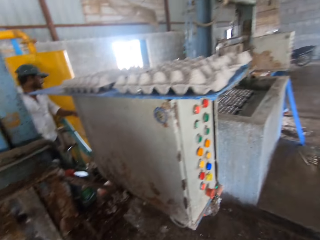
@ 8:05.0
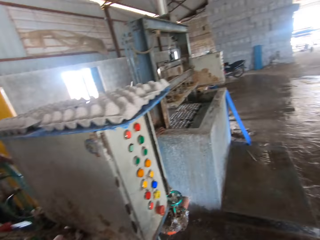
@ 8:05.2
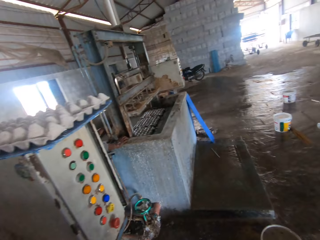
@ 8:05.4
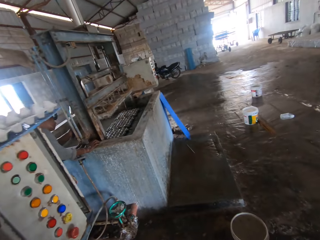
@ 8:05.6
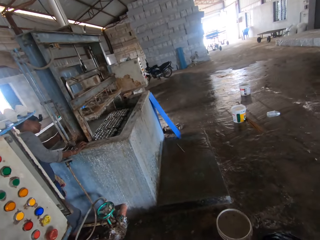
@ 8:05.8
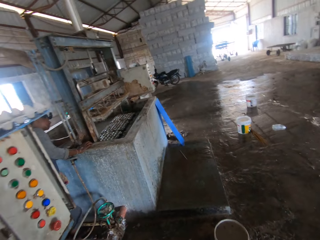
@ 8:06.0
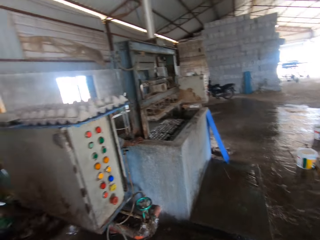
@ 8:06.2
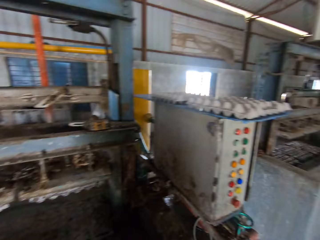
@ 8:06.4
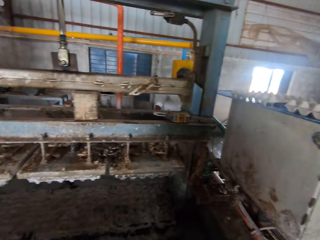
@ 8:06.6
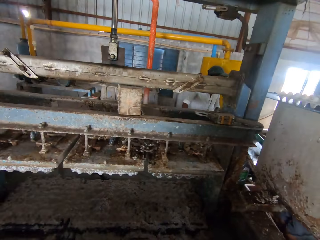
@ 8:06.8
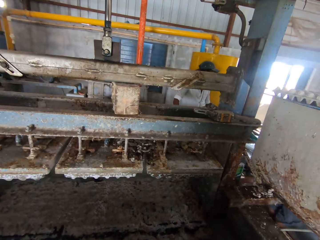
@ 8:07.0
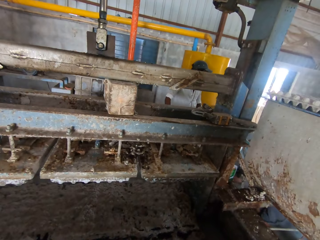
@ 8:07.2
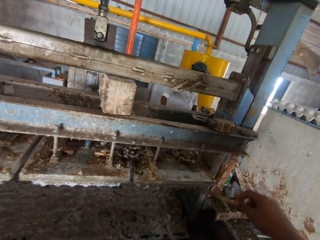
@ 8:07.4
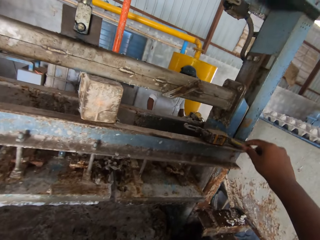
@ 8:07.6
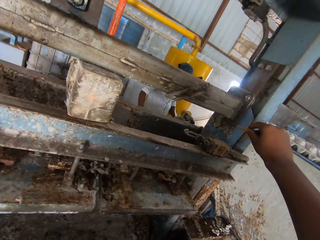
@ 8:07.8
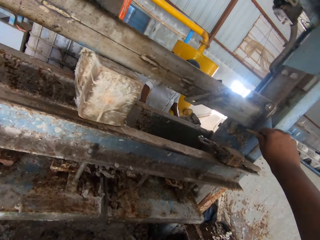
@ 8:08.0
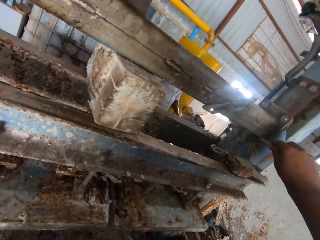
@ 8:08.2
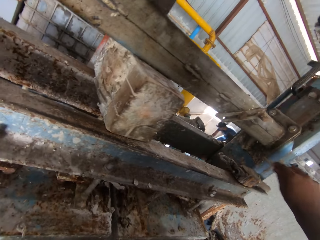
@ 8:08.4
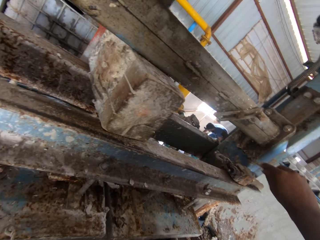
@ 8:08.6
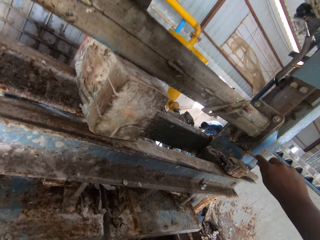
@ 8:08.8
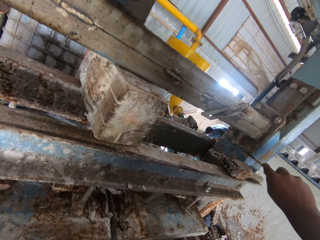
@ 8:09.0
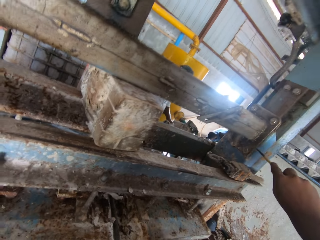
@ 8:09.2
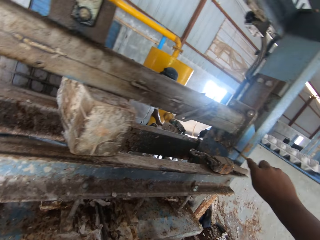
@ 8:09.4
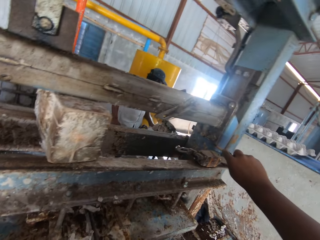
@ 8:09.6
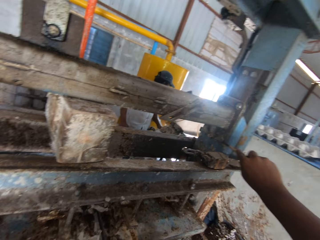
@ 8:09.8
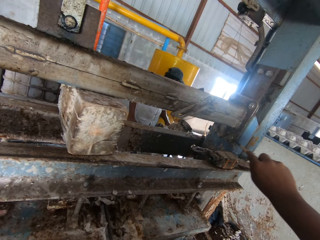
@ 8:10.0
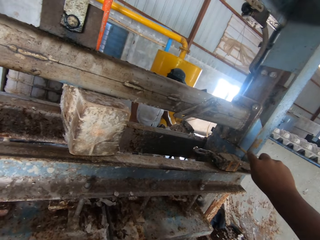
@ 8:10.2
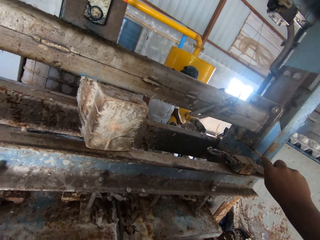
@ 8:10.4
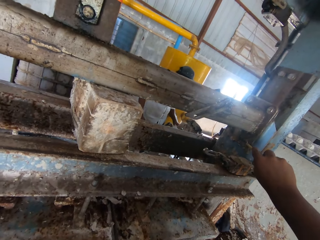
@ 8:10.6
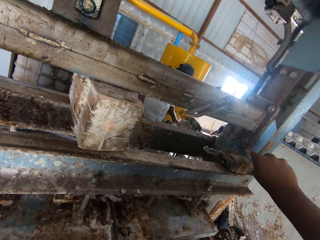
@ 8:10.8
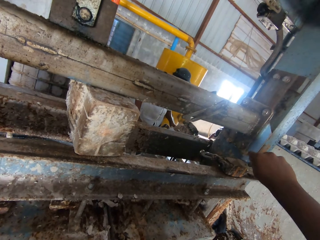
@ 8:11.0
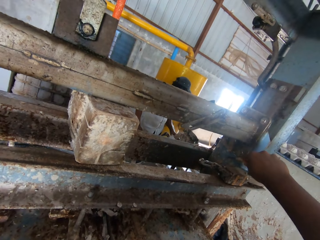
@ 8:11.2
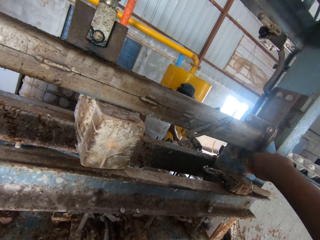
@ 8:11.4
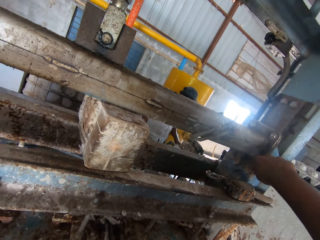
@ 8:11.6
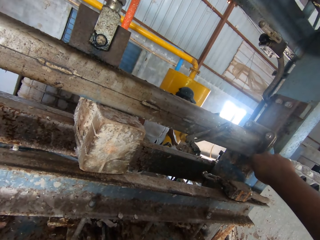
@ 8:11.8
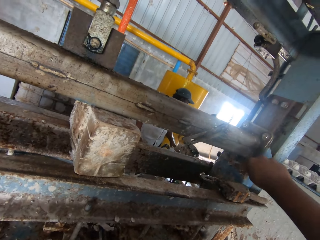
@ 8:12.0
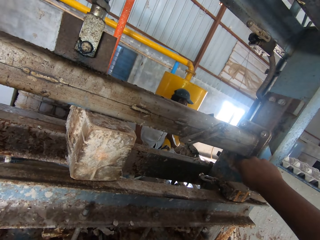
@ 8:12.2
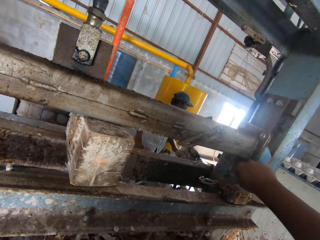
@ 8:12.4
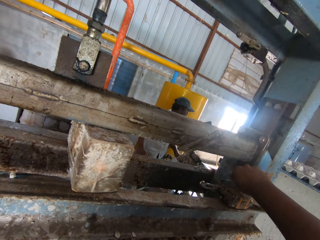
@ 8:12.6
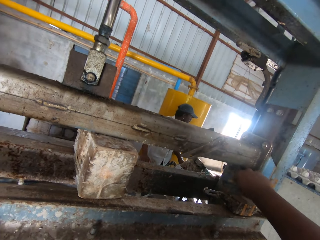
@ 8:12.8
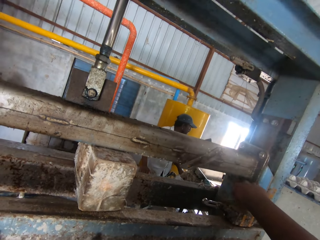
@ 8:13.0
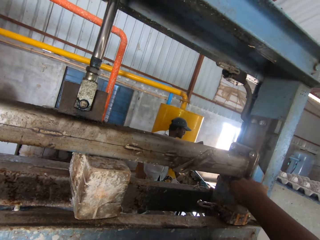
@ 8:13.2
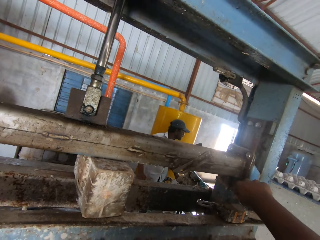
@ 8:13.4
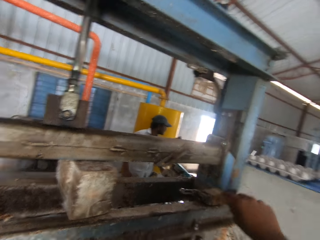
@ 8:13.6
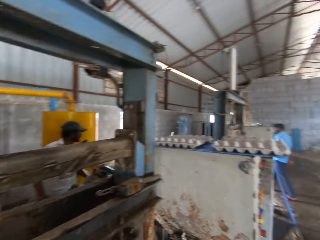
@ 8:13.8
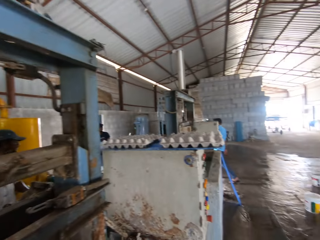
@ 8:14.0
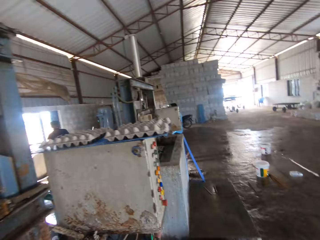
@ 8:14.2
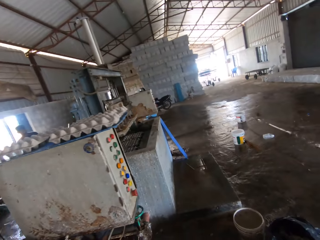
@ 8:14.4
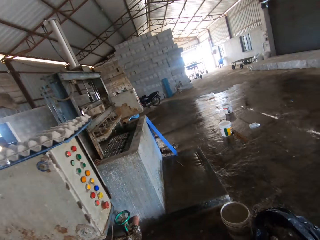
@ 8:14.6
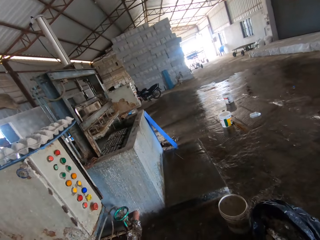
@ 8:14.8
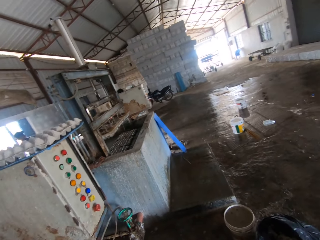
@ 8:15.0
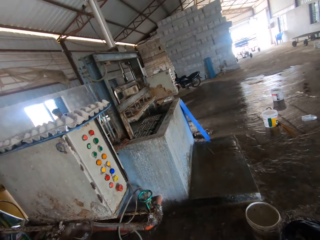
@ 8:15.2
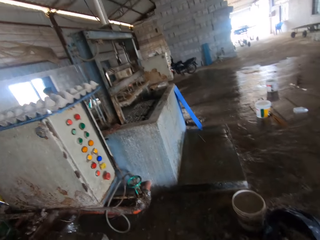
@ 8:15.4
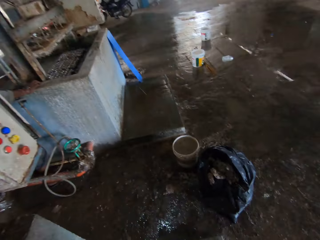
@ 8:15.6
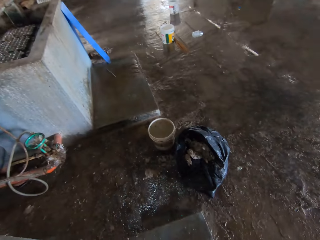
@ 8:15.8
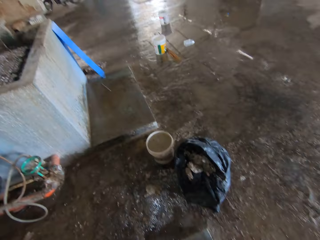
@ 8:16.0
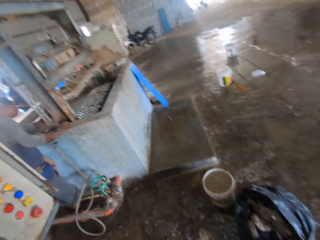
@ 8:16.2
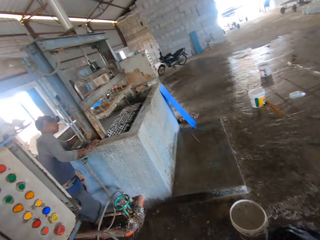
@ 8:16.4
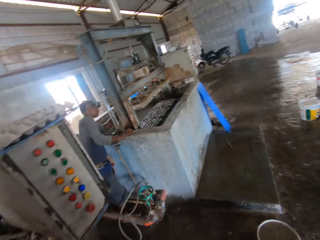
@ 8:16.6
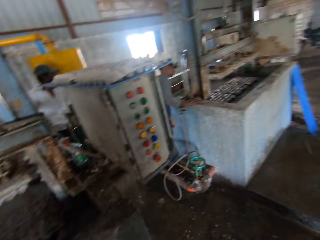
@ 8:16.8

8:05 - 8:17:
The camera wearer walks around a machine. They scrape off rust scales from the machine. They walk around the machine.

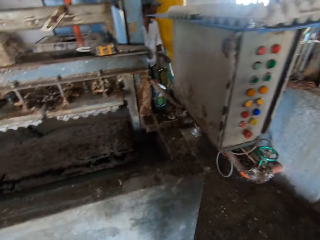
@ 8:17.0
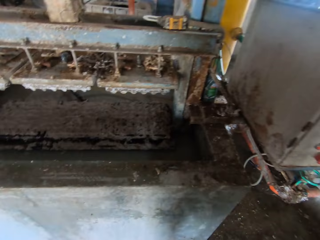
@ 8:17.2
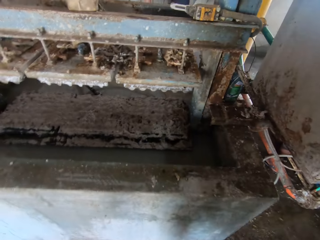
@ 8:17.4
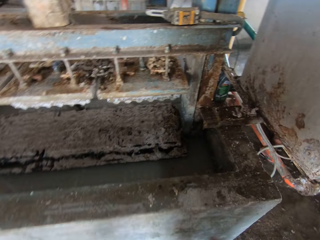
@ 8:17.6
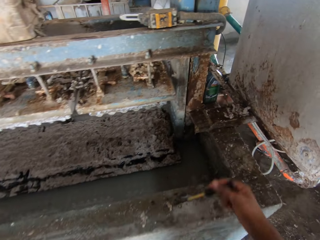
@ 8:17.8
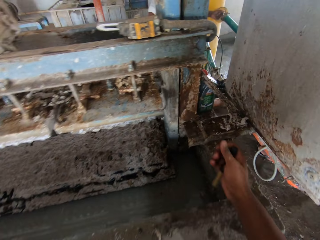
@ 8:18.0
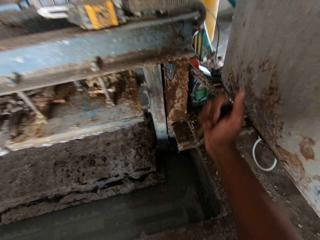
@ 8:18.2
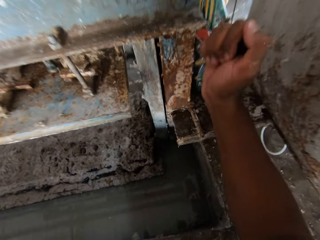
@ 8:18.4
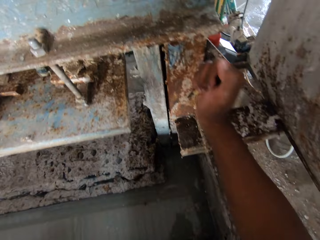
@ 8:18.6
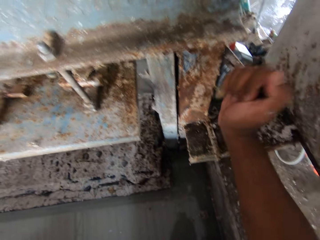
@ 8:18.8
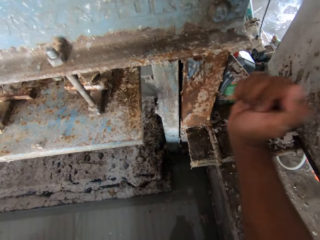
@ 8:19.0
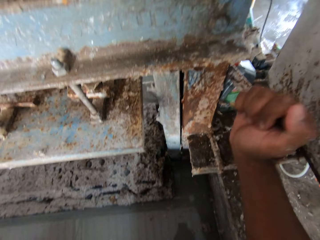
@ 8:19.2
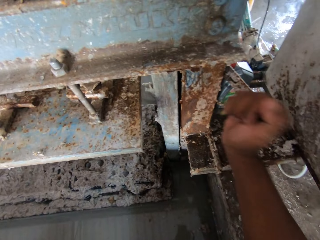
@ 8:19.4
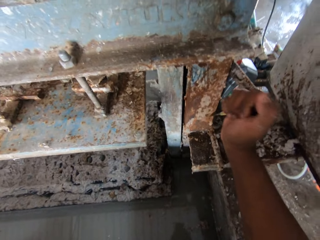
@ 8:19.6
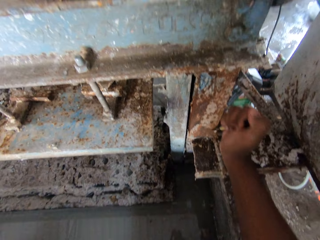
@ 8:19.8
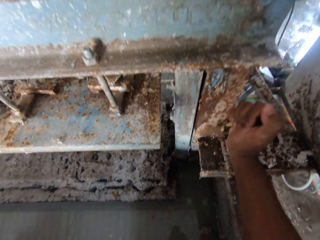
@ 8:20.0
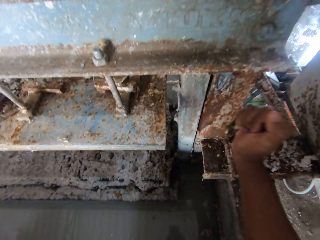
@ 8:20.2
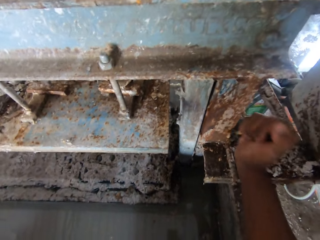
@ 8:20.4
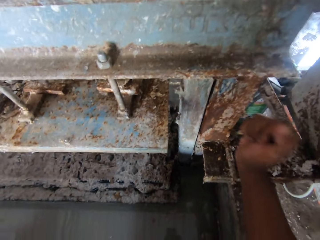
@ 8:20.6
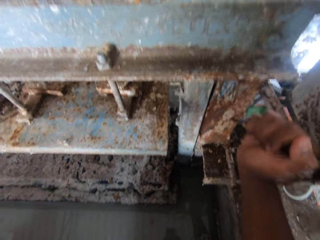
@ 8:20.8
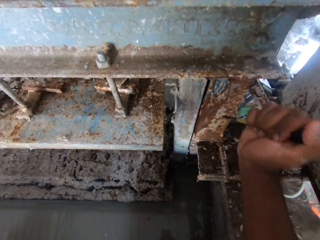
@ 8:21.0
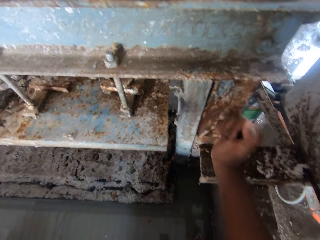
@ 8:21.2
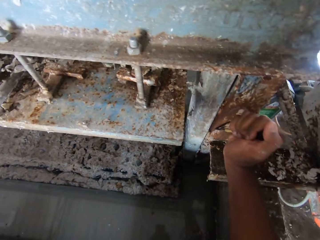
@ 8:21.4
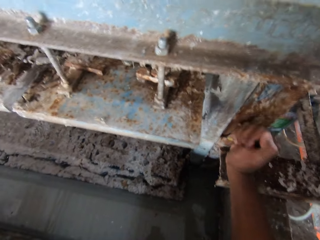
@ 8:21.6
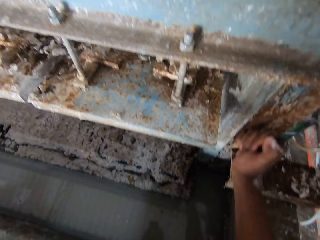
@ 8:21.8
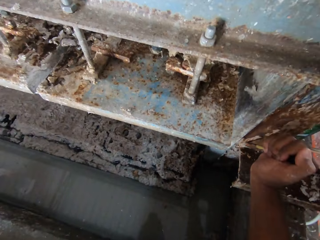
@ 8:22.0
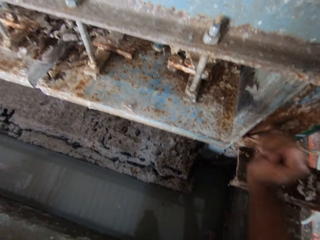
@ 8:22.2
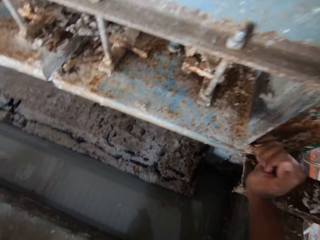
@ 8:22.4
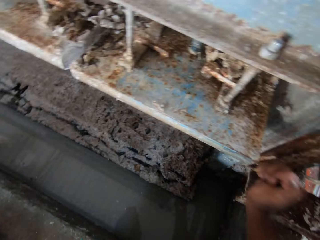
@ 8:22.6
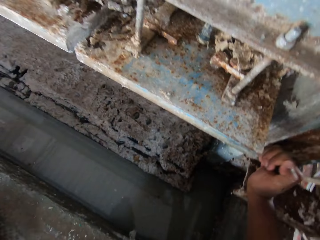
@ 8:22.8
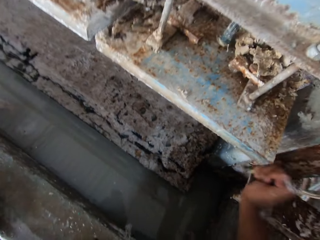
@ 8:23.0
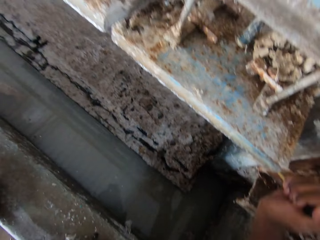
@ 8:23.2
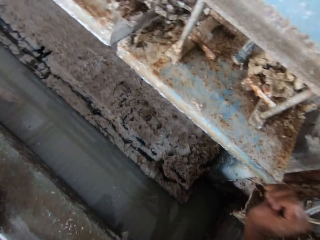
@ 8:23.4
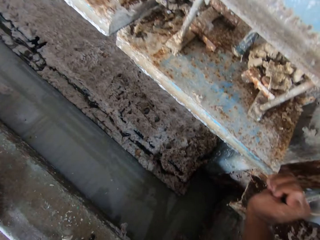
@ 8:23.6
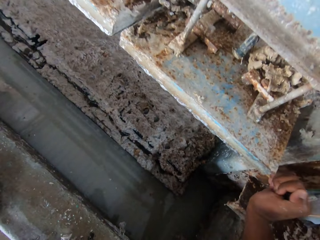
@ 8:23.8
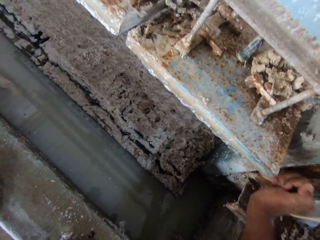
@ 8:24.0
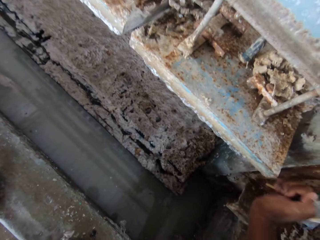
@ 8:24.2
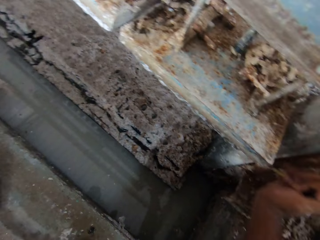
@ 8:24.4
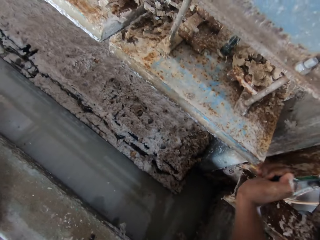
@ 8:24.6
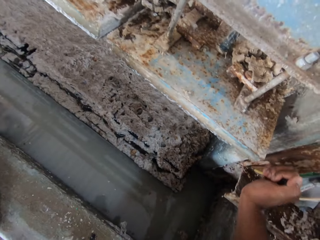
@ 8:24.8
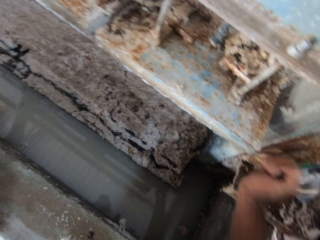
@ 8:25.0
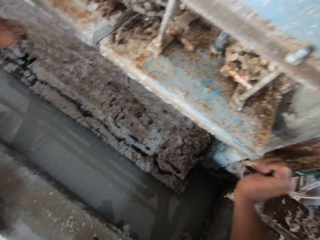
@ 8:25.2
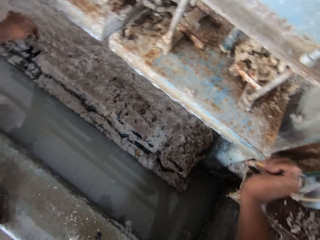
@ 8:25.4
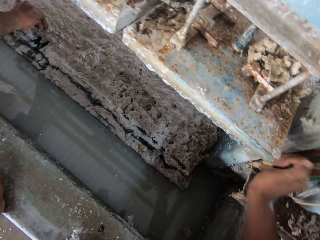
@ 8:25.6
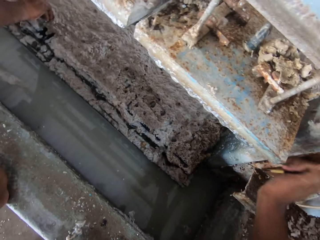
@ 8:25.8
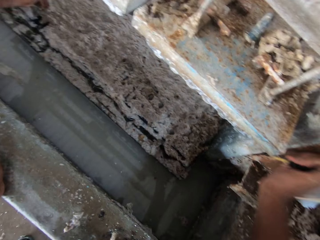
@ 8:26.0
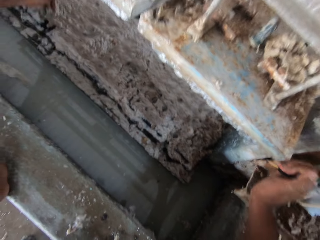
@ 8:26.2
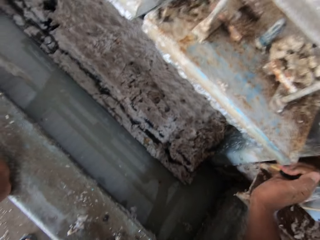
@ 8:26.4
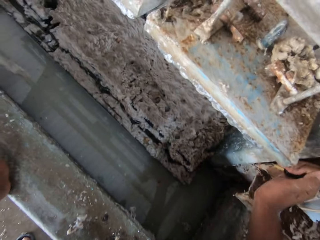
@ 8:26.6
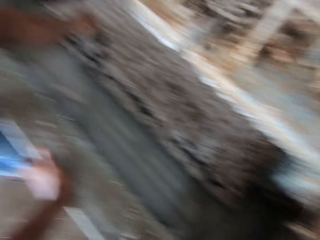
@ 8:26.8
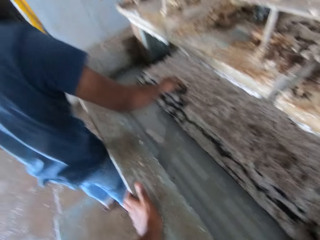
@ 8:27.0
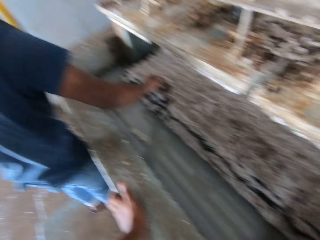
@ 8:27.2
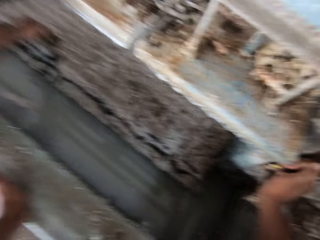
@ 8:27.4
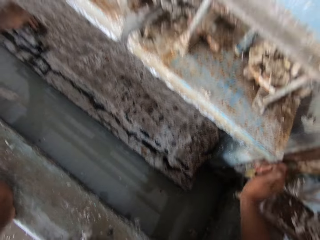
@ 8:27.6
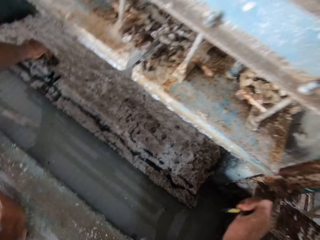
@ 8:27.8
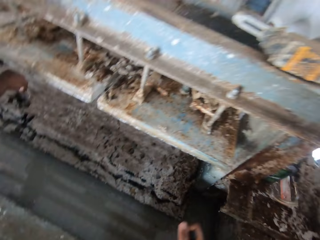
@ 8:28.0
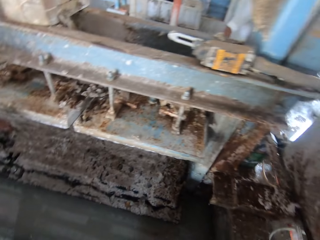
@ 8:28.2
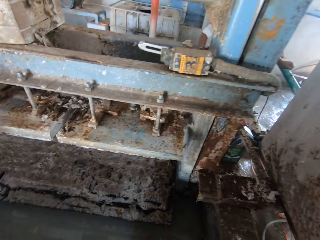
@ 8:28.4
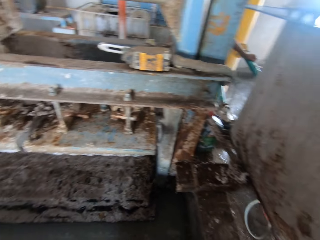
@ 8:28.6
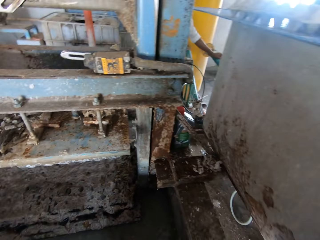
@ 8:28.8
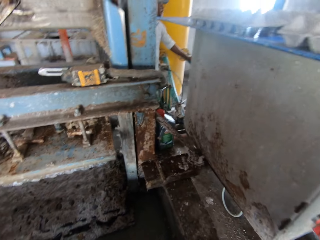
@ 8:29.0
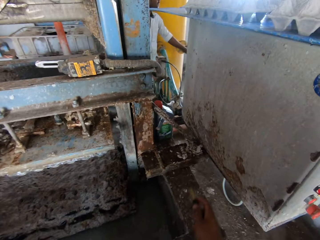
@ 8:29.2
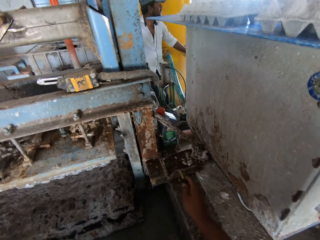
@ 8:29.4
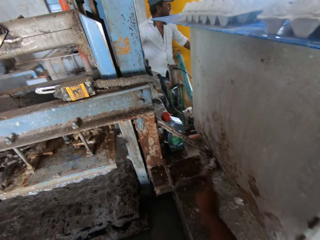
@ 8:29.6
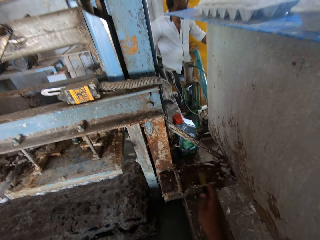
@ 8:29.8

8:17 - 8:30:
The camera wearer turns to a machine. They scrape off rust scales from the machine.
